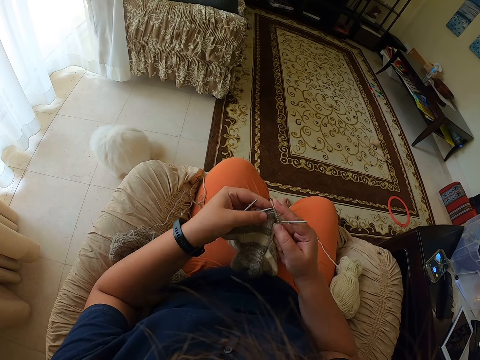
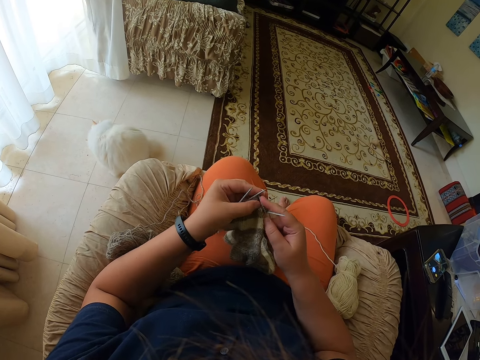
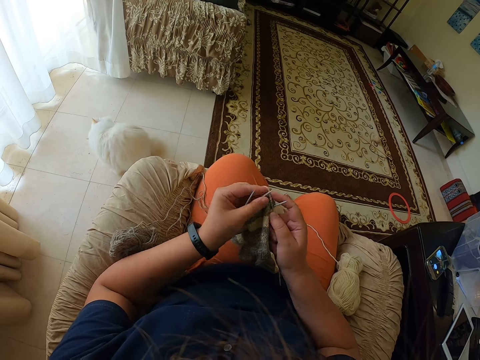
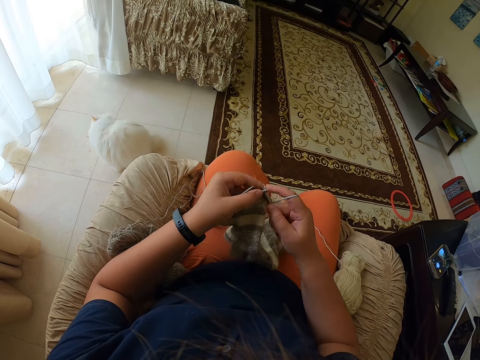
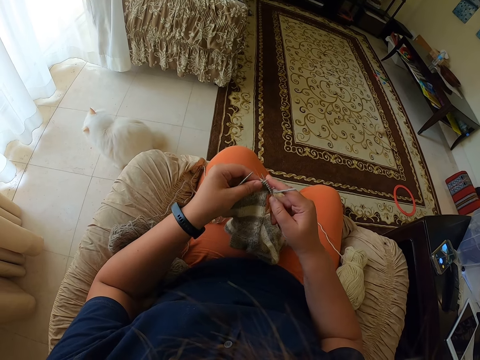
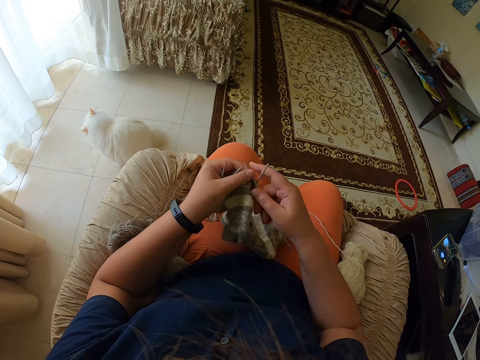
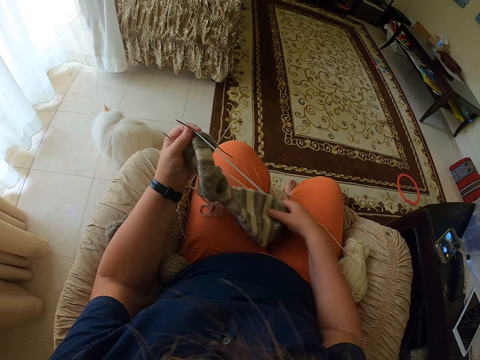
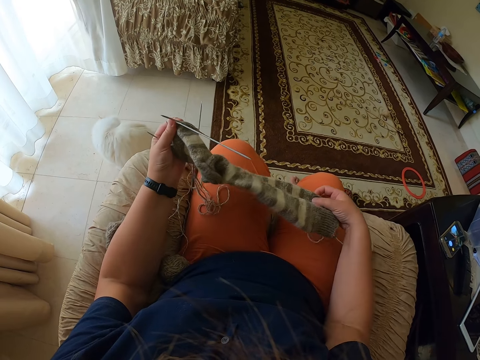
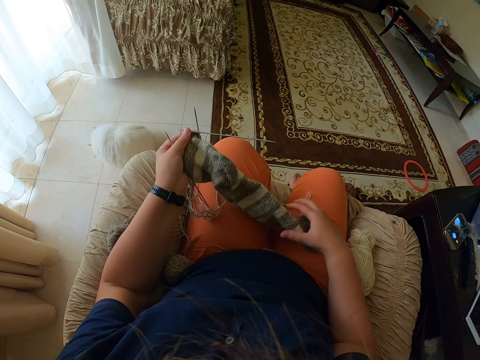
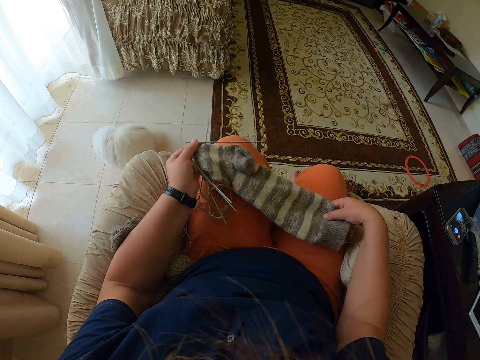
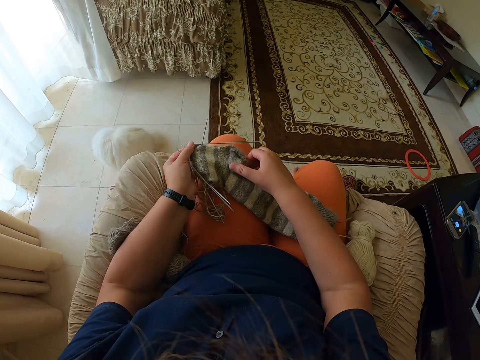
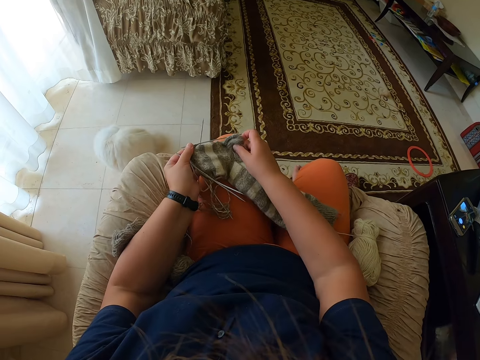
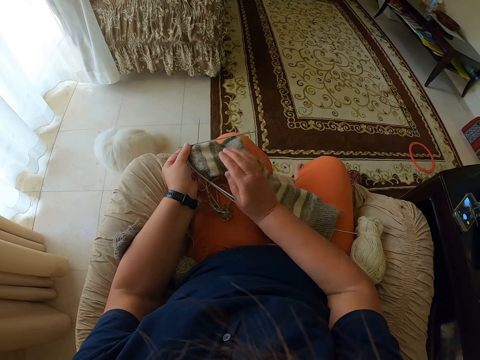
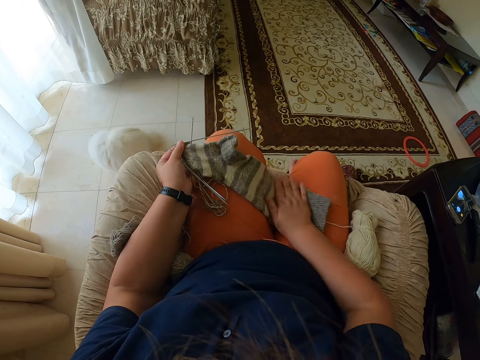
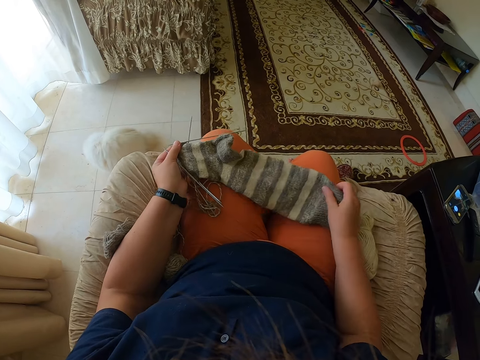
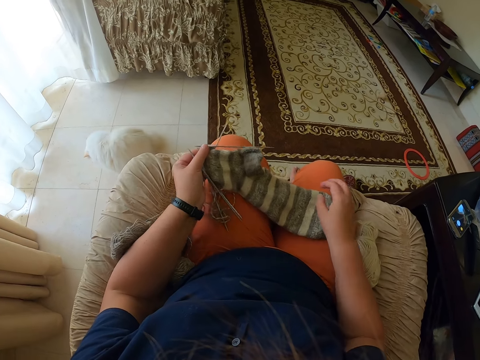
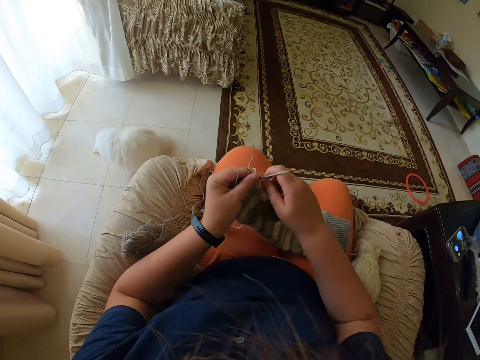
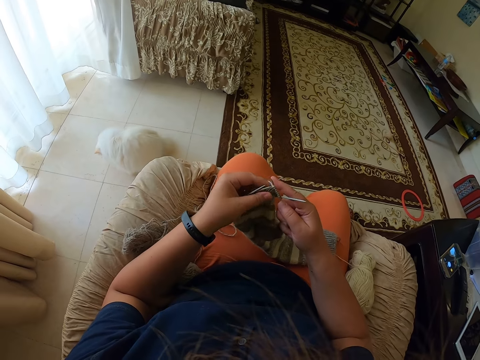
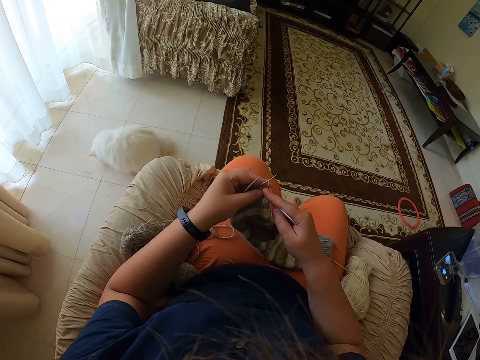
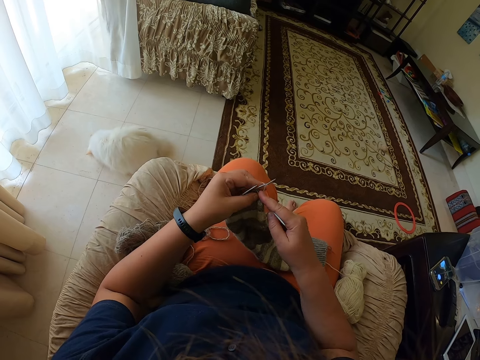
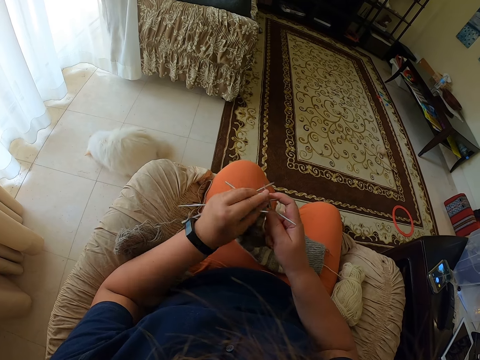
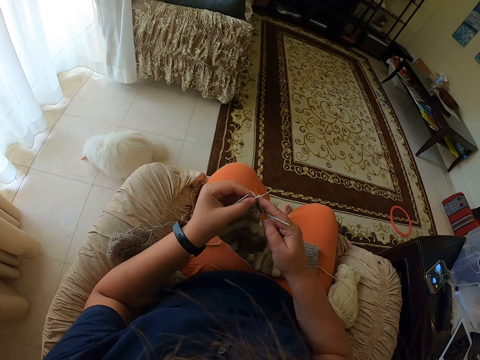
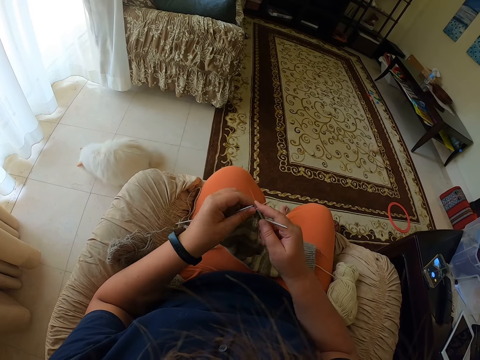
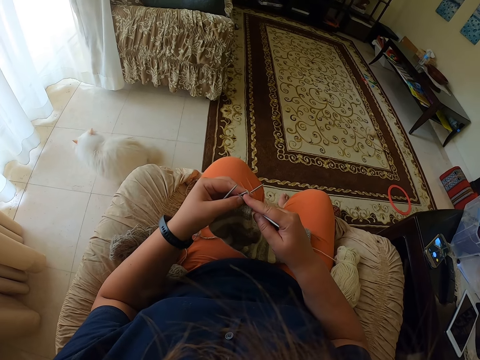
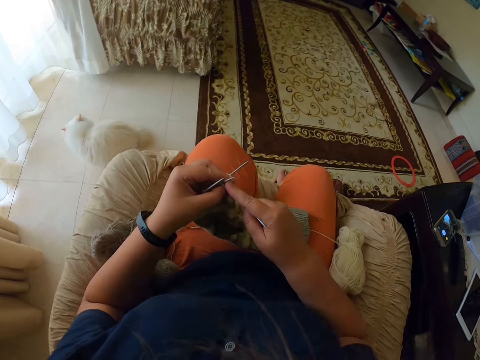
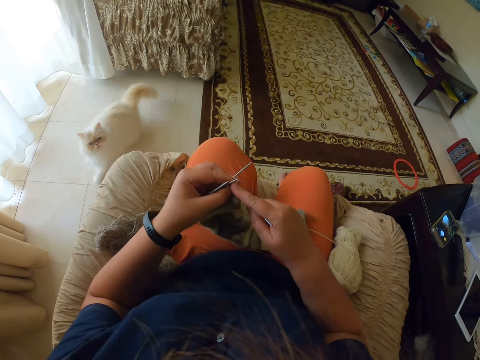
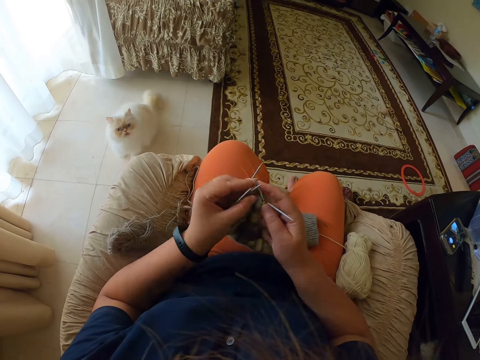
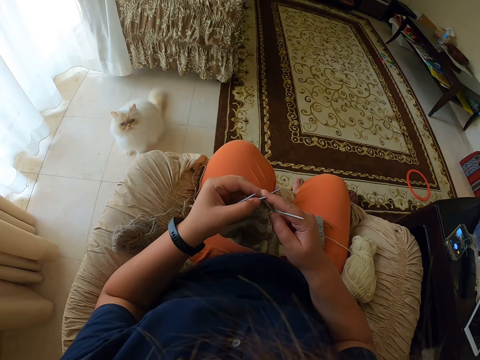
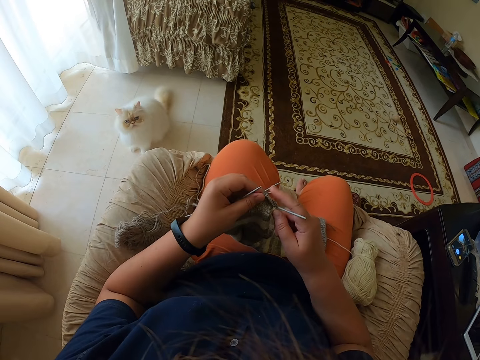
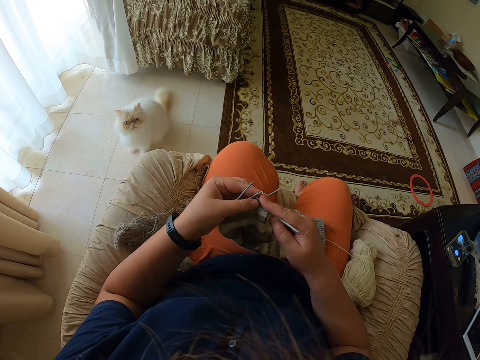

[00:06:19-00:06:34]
The camera wearer crochets the textile. She stretches the leg warmer. She wipes the leg warmer with her hand. She touches on the textile. She sews the leg warmer.

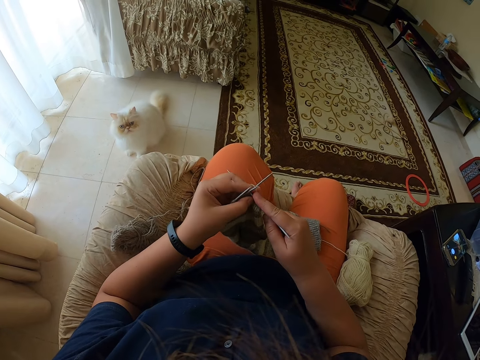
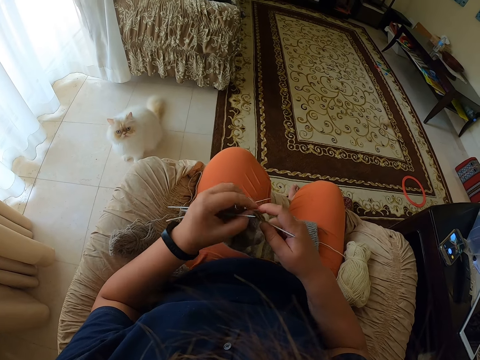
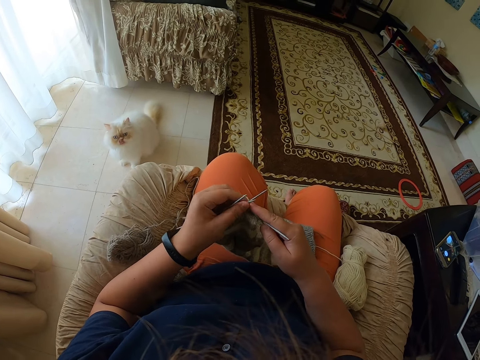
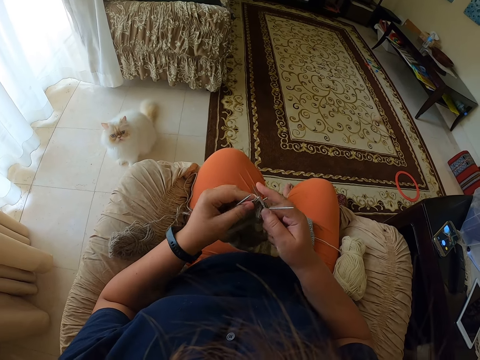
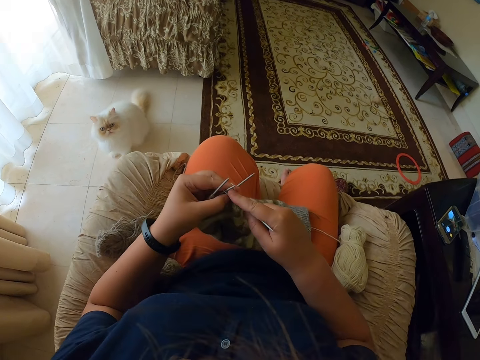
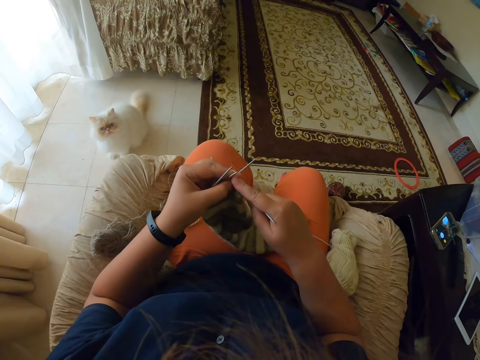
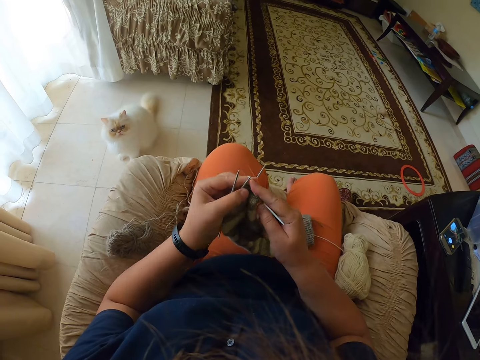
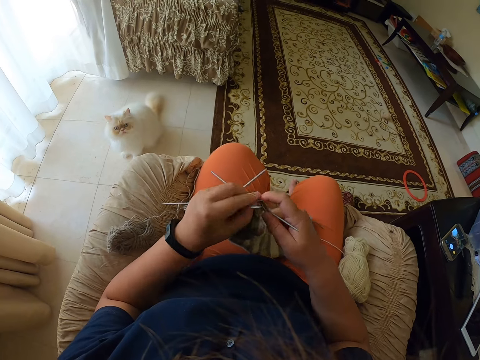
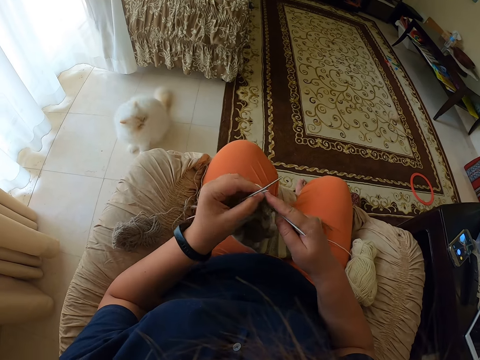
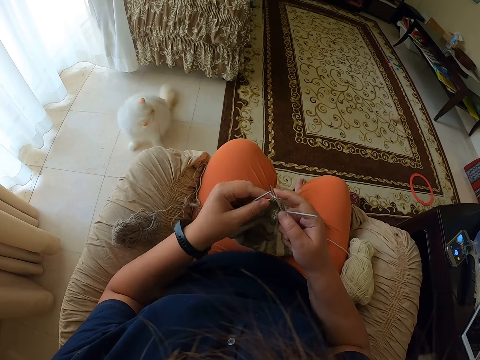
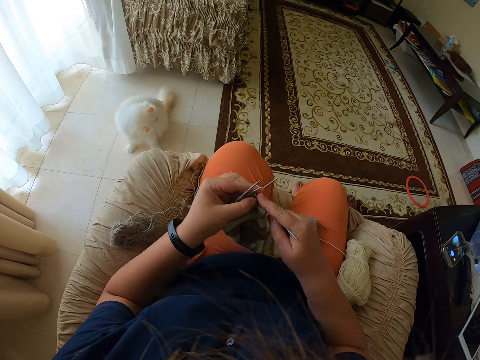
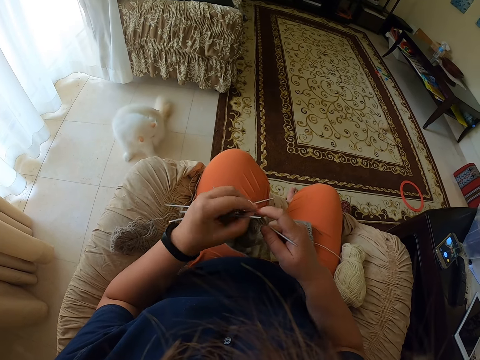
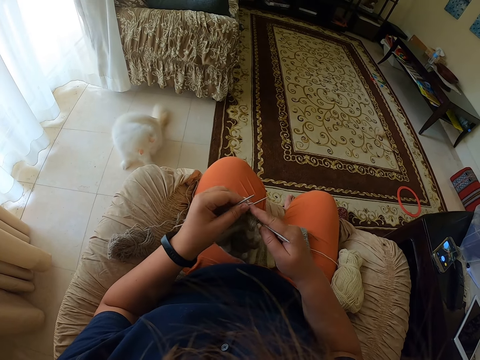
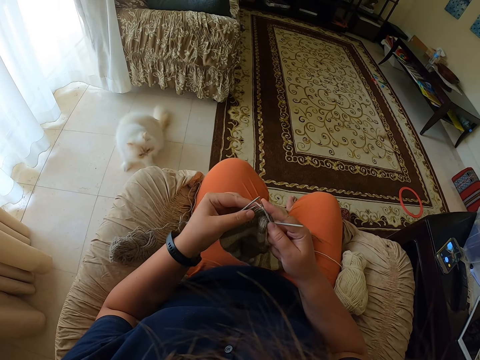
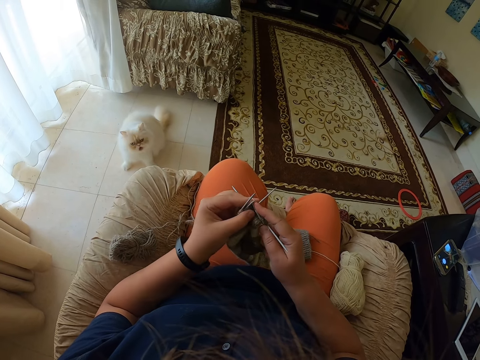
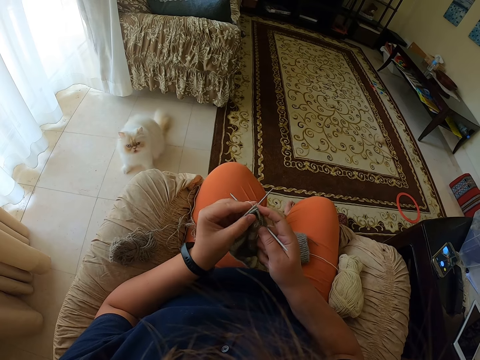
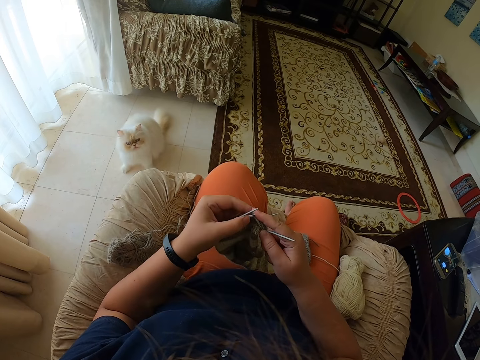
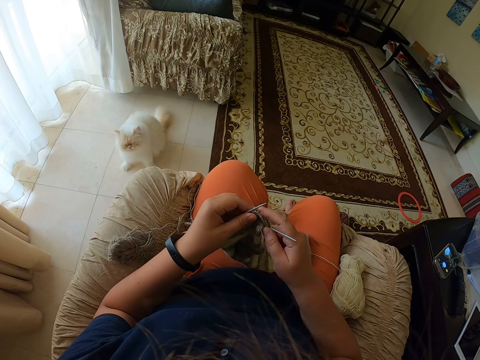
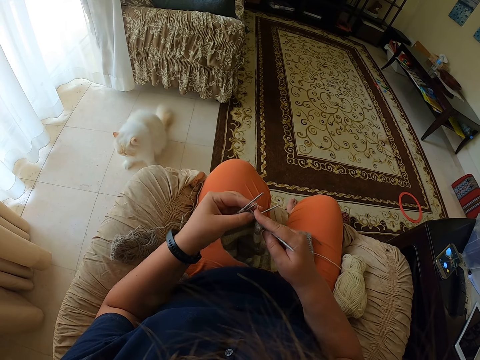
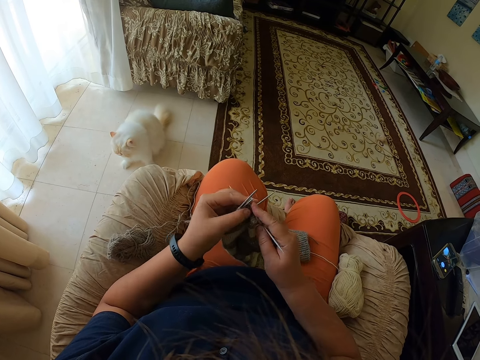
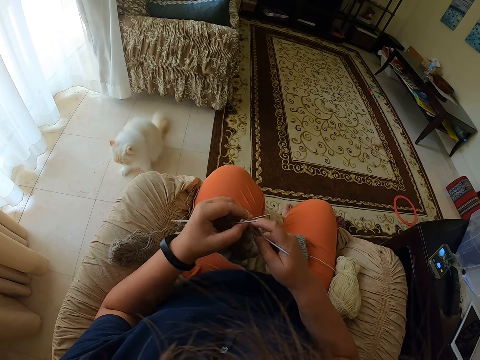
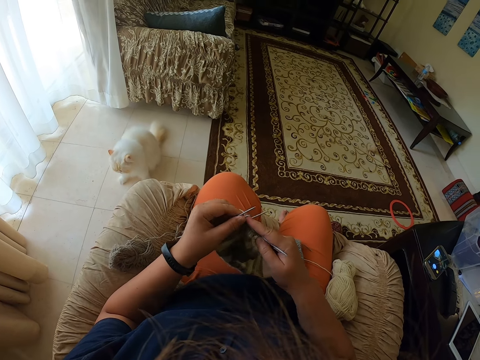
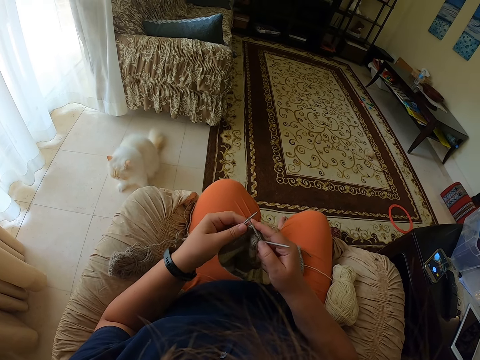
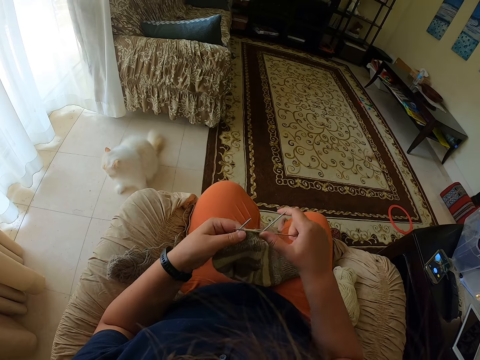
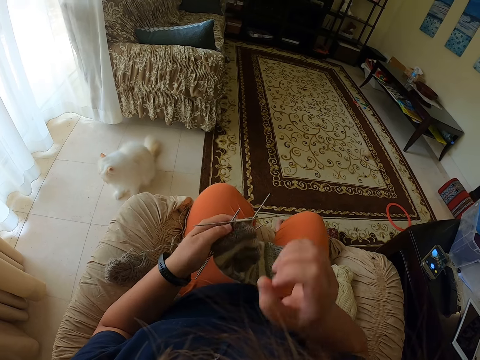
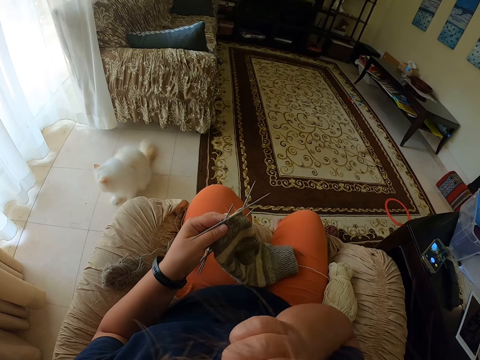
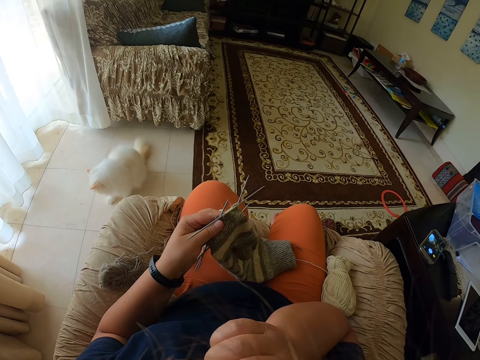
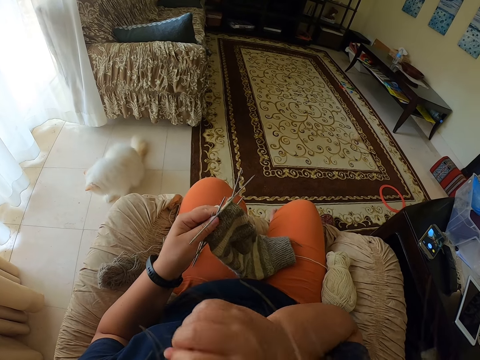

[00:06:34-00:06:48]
The camera wearer crochets the textile. They take a rest.
